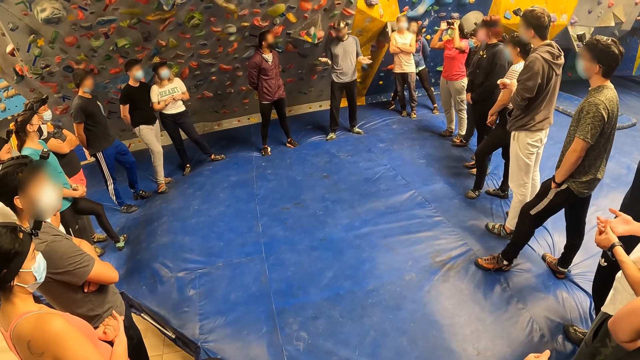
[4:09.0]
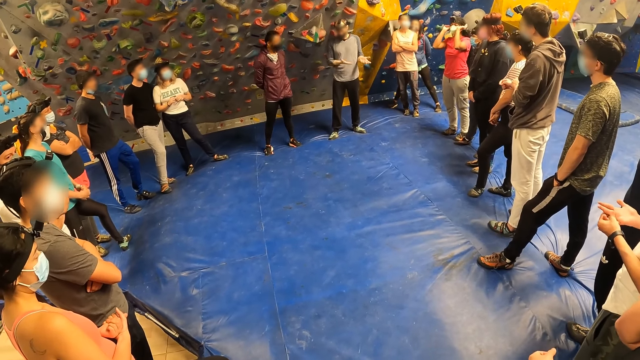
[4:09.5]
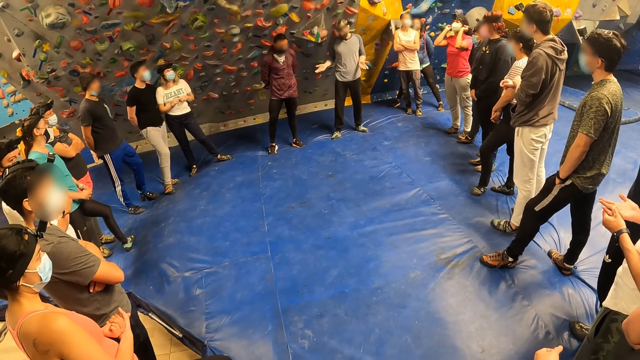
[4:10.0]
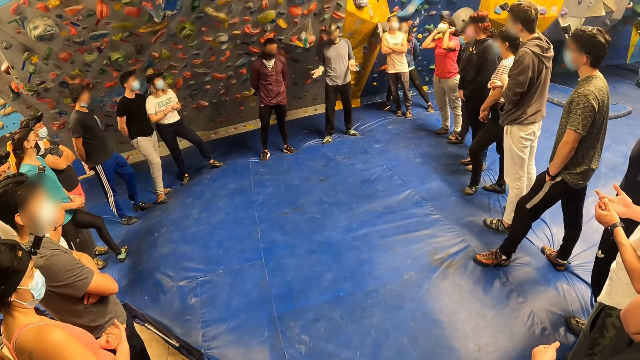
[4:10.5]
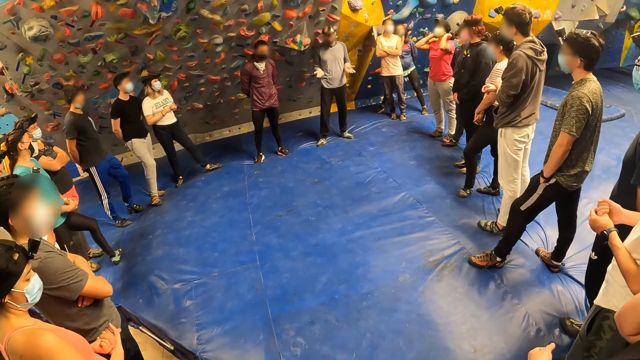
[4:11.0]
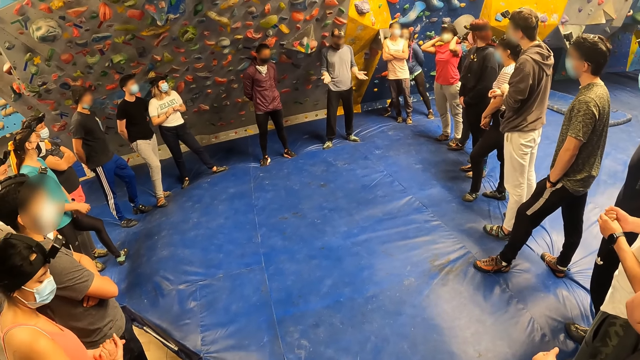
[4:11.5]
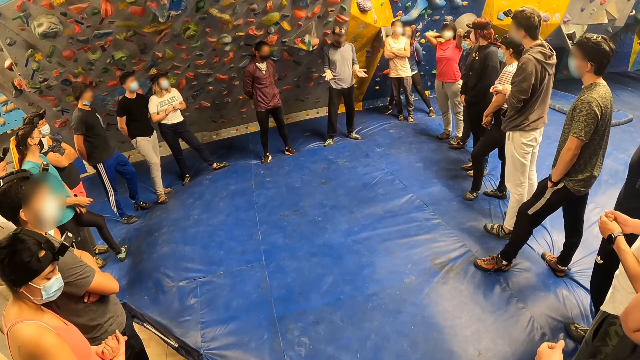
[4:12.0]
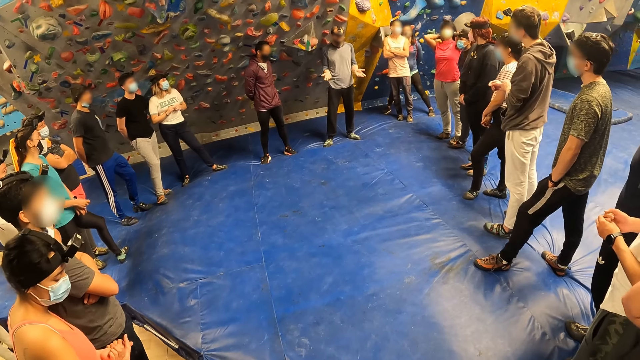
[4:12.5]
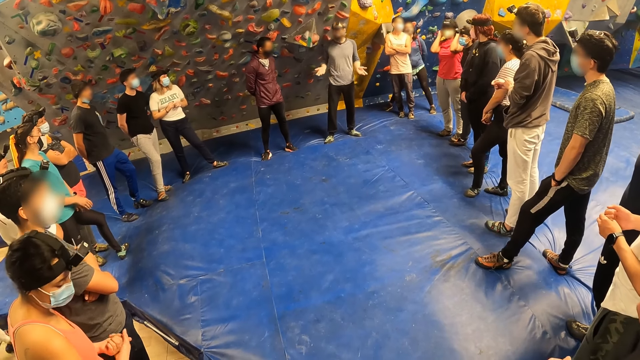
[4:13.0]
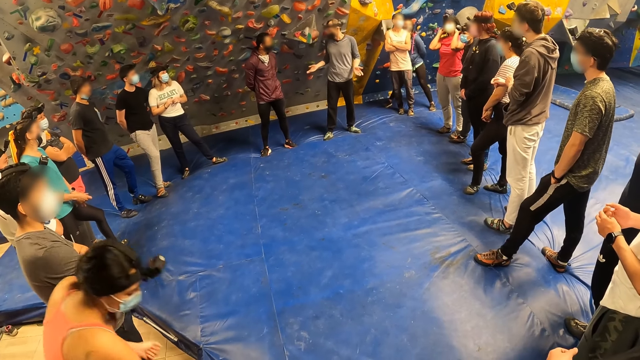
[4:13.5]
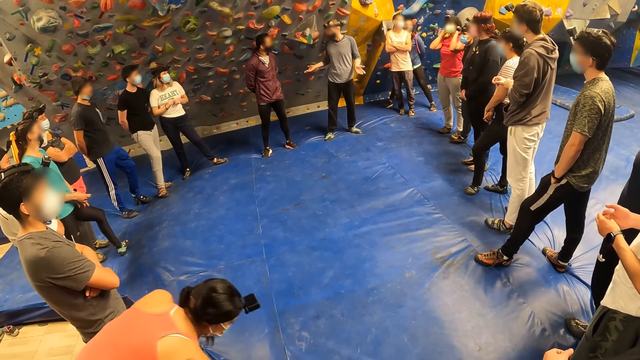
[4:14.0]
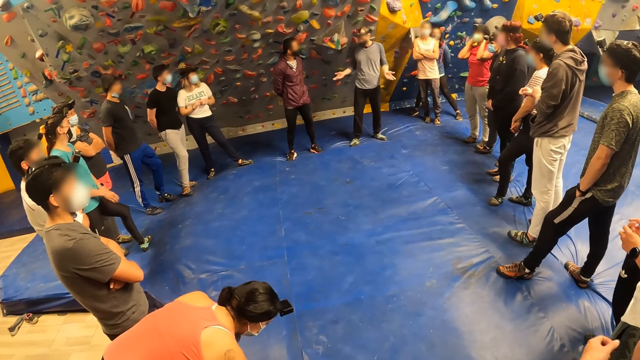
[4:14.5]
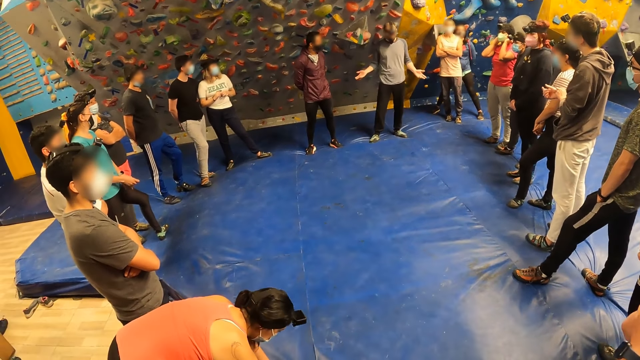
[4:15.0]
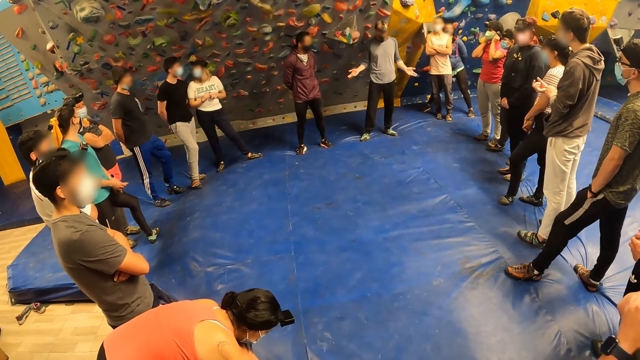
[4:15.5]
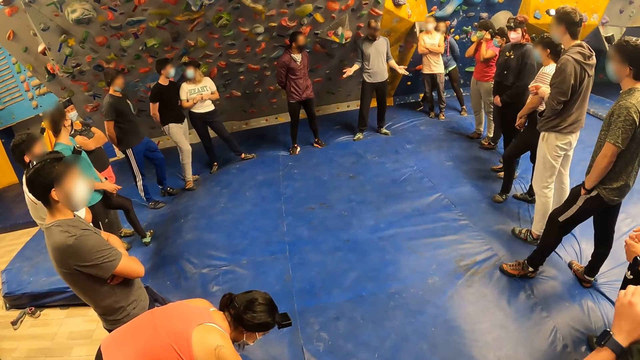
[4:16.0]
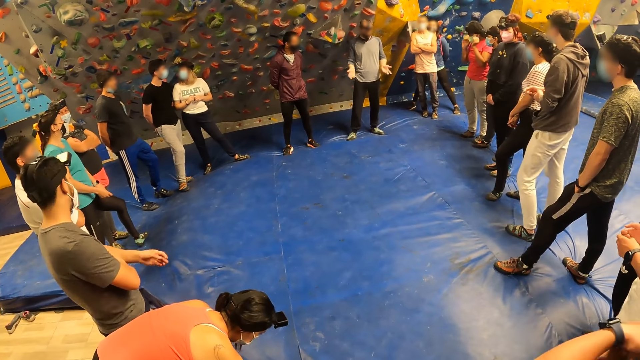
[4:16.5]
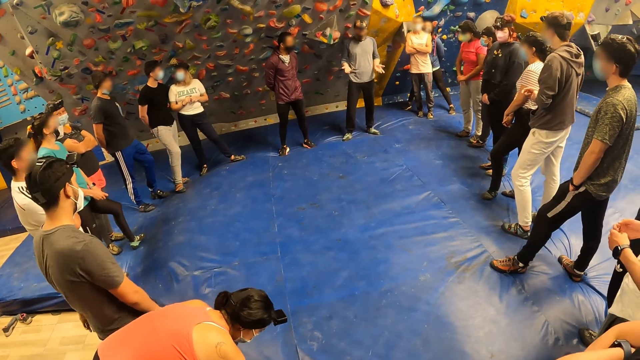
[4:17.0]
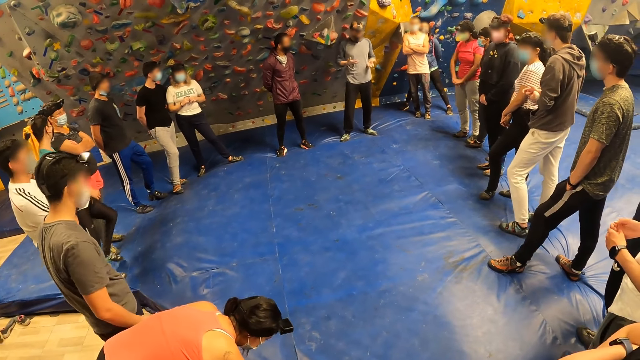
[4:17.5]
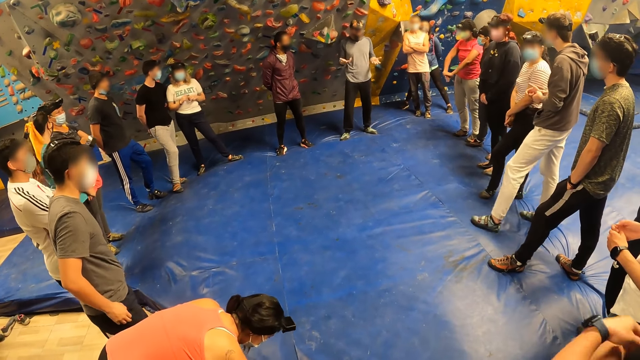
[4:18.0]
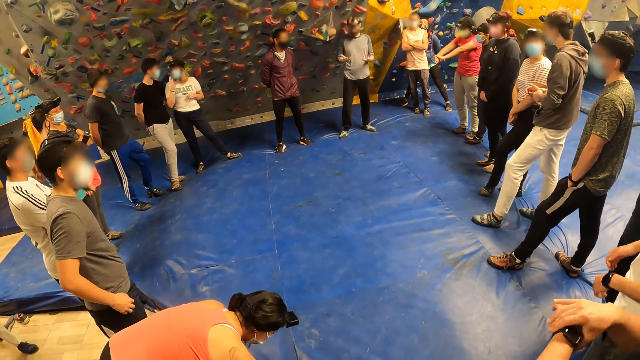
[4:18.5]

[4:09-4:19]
A person bends.

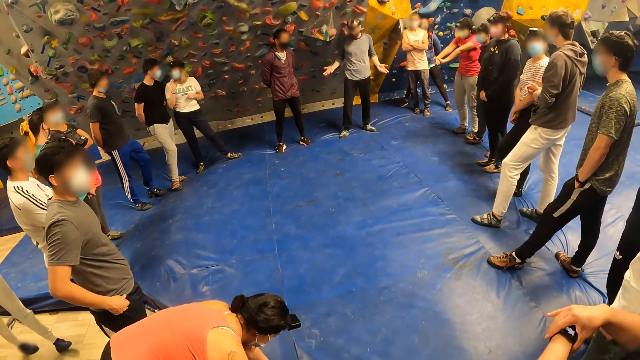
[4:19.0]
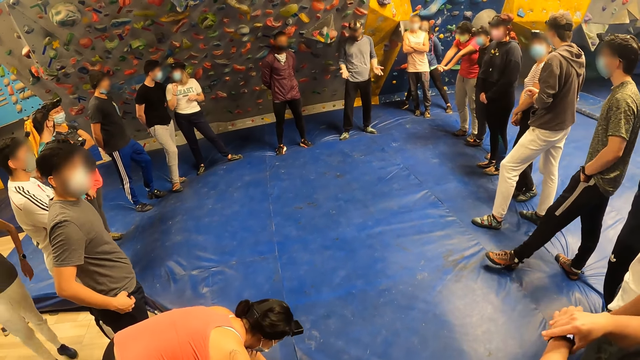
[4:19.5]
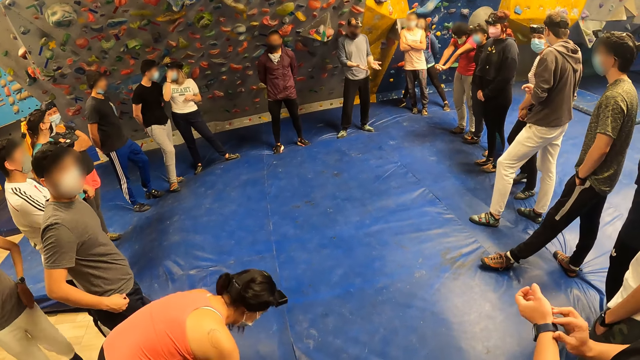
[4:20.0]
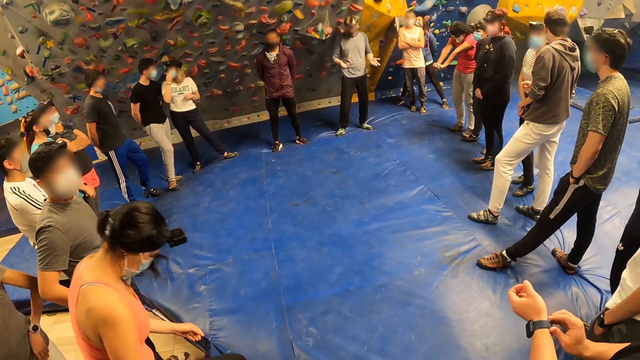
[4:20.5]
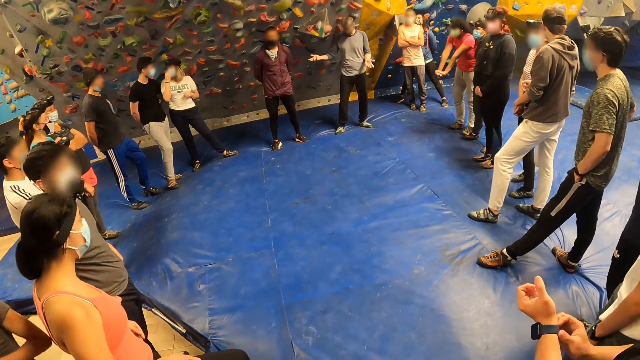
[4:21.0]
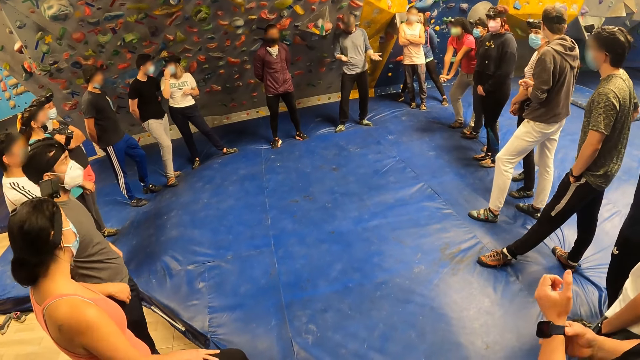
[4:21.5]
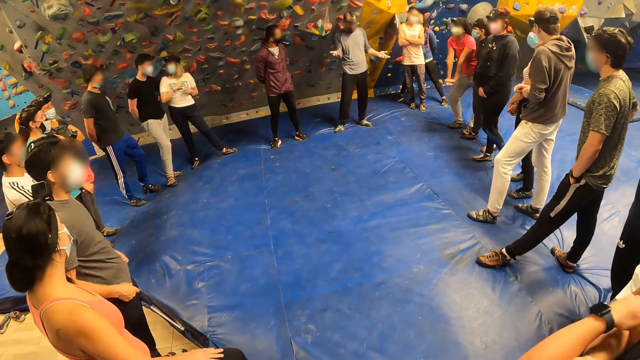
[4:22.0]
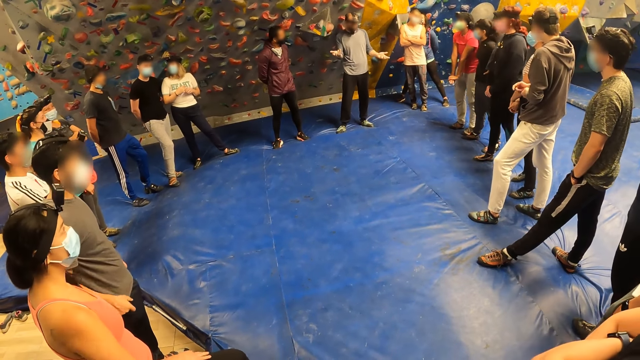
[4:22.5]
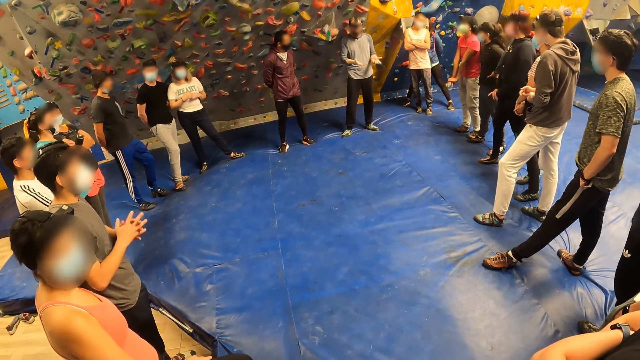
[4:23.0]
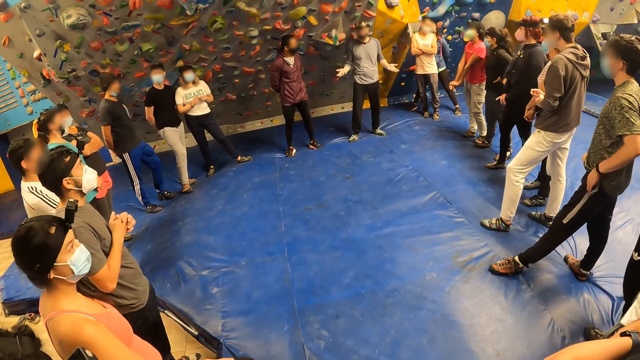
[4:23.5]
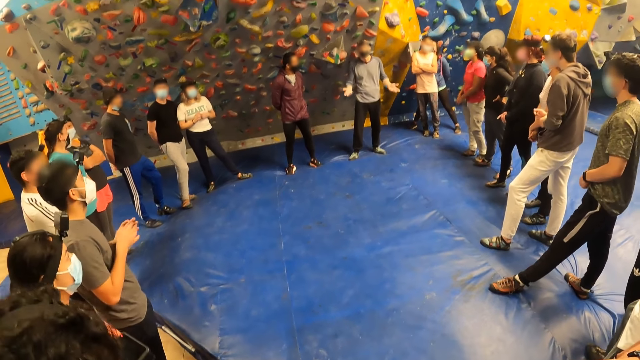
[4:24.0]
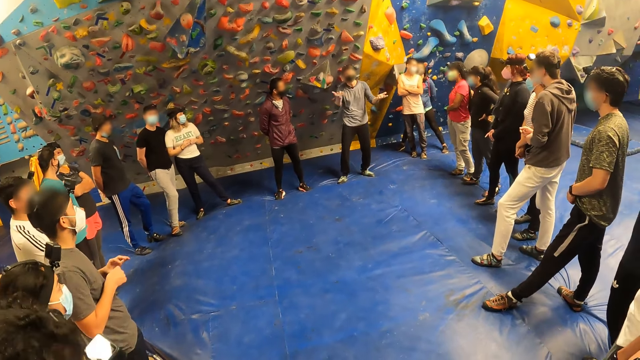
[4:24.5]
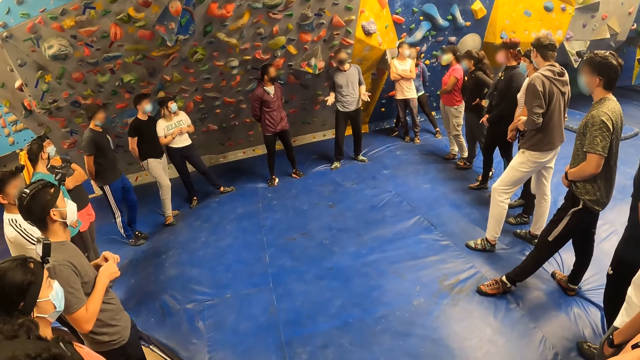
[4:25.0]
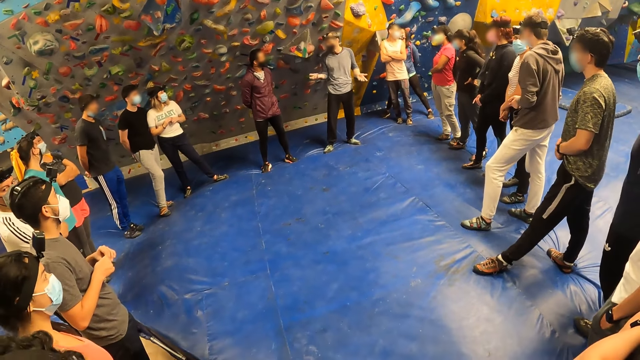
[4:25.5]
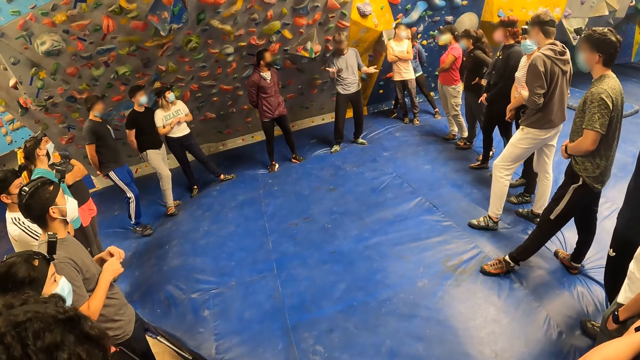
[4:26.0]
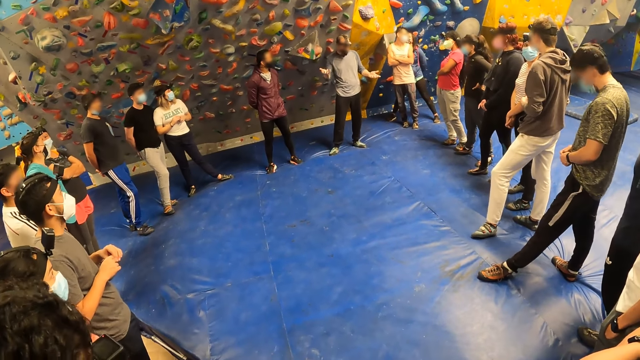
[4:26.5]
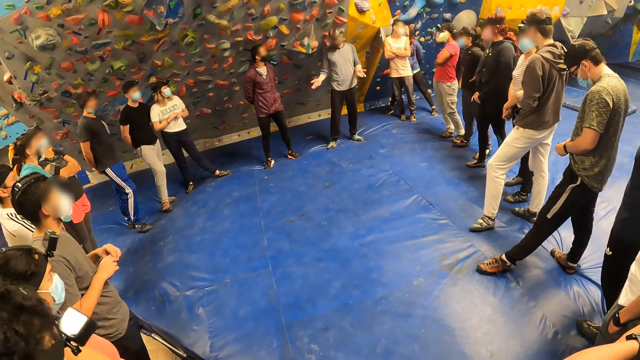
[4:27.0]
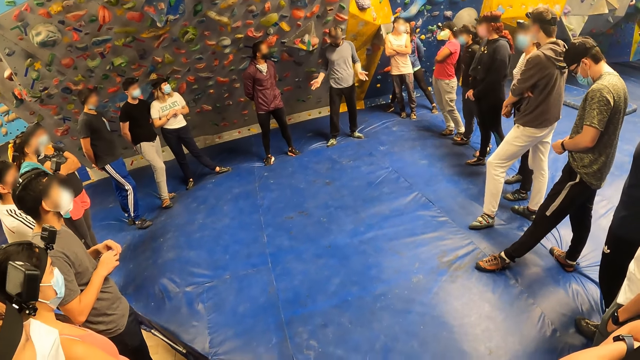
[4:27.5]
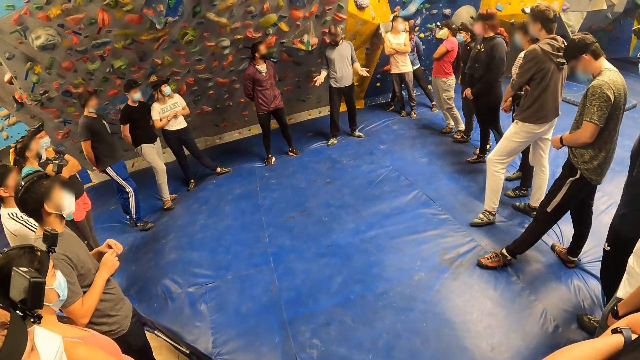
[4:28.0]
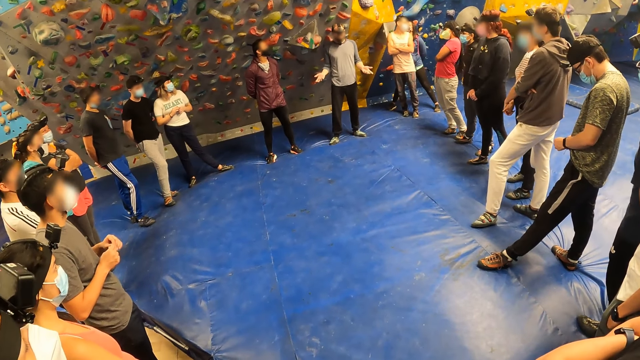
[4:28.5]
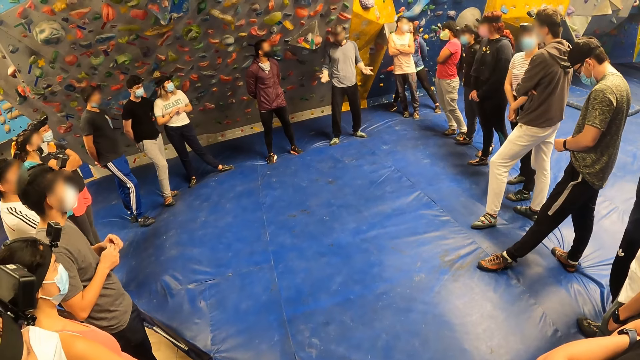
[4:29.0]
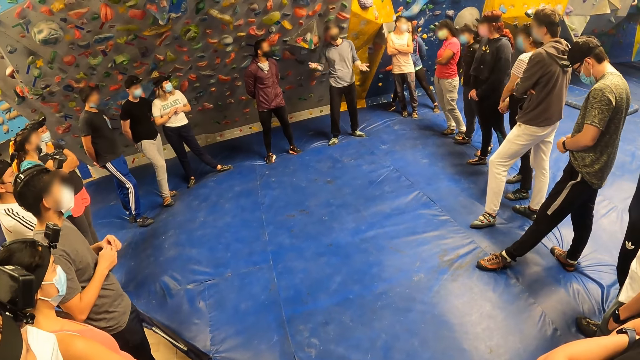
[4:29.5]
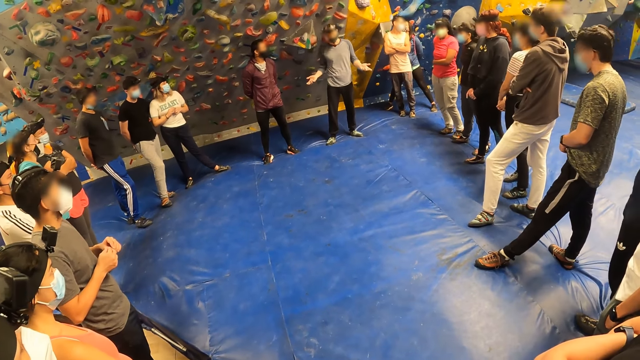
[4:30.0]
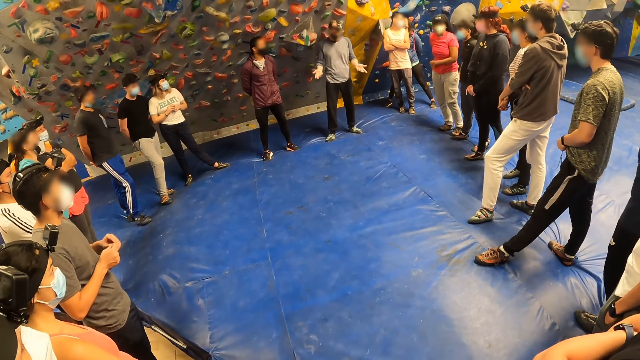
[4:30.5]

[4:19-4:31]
A person moves hands.
